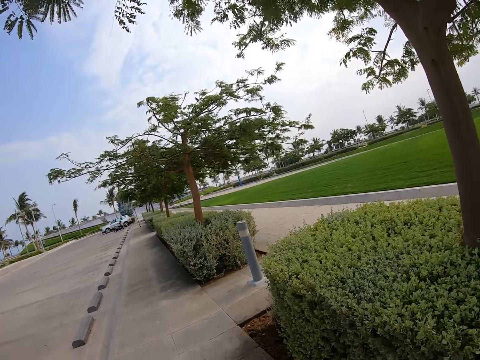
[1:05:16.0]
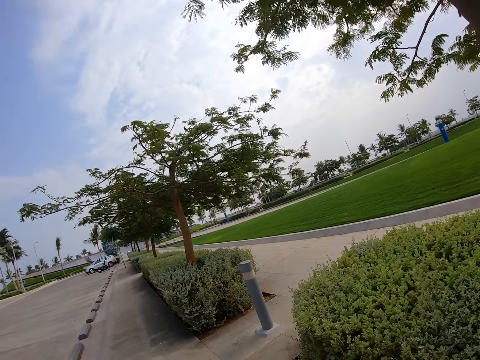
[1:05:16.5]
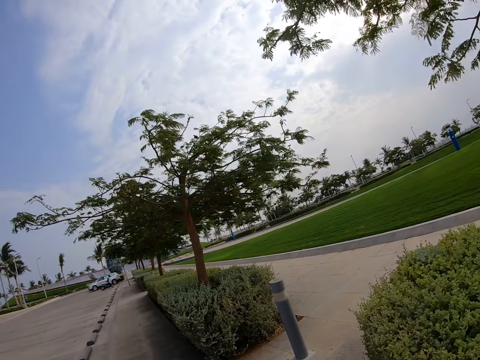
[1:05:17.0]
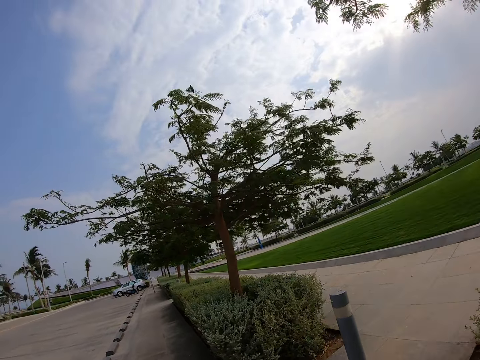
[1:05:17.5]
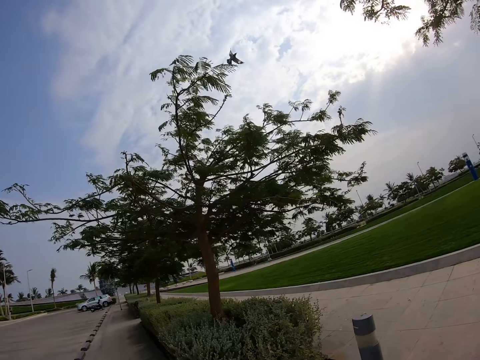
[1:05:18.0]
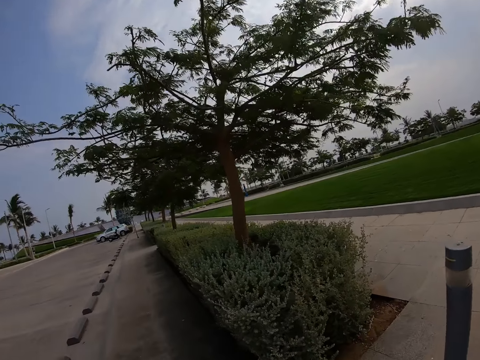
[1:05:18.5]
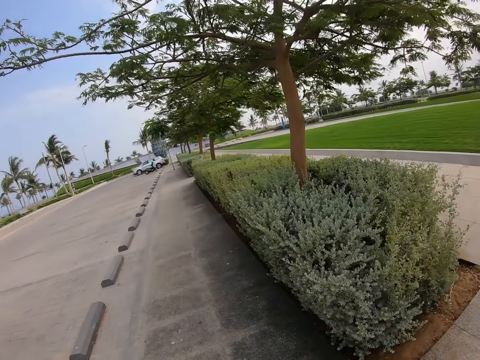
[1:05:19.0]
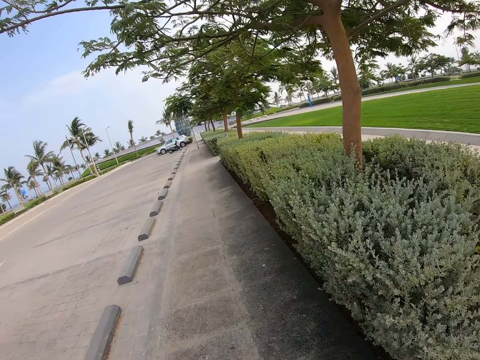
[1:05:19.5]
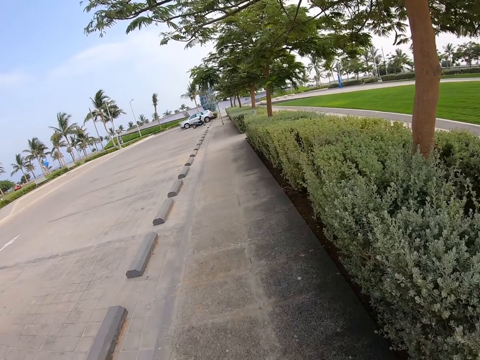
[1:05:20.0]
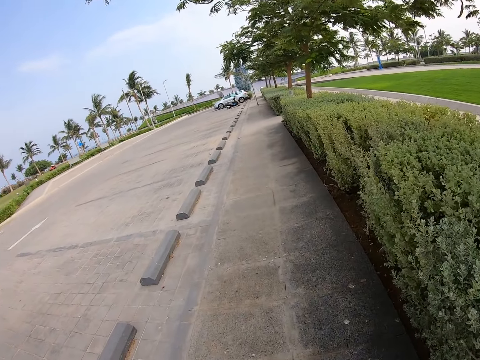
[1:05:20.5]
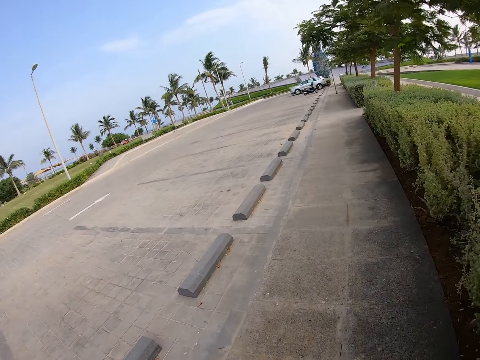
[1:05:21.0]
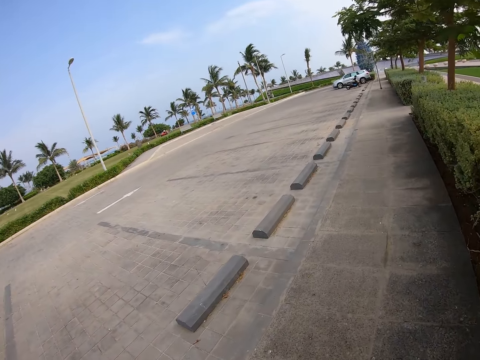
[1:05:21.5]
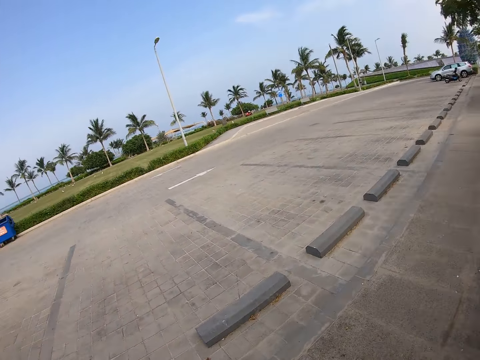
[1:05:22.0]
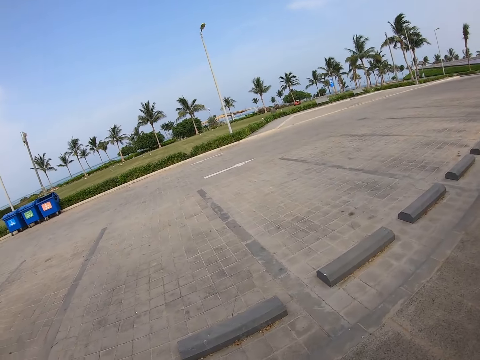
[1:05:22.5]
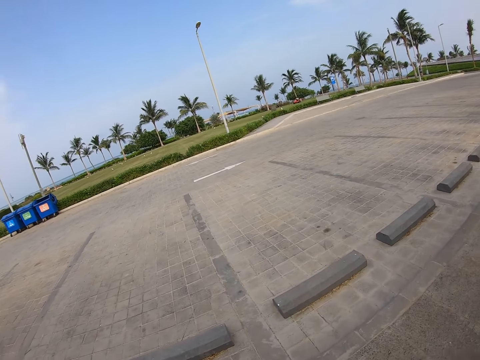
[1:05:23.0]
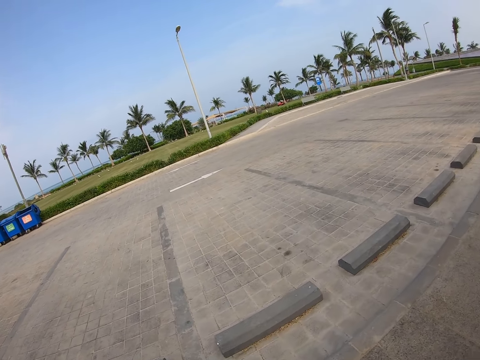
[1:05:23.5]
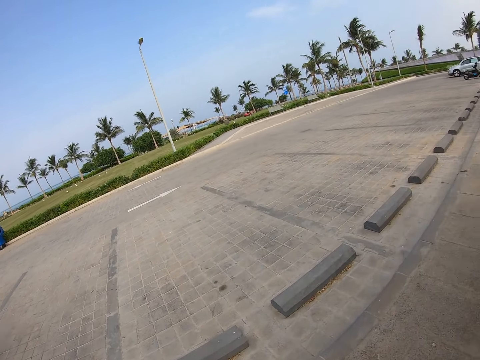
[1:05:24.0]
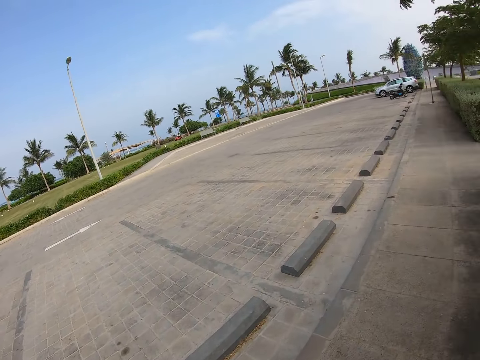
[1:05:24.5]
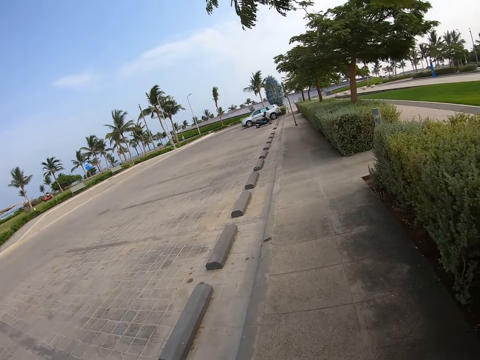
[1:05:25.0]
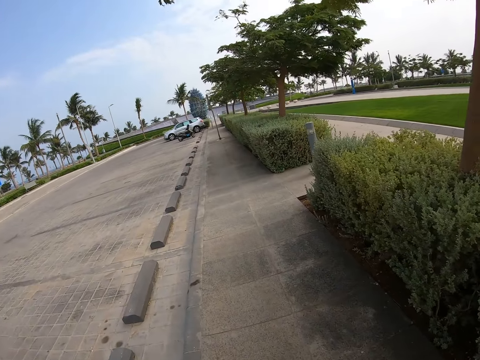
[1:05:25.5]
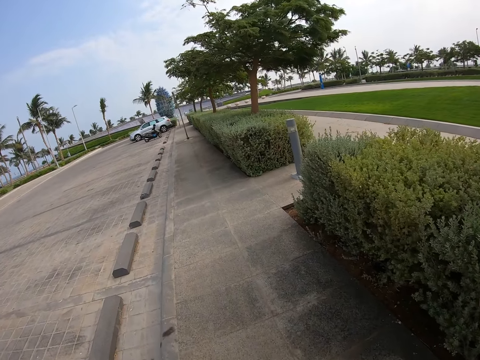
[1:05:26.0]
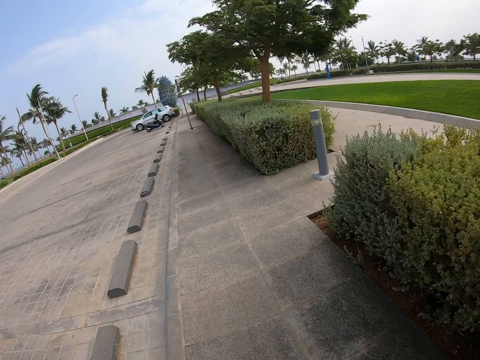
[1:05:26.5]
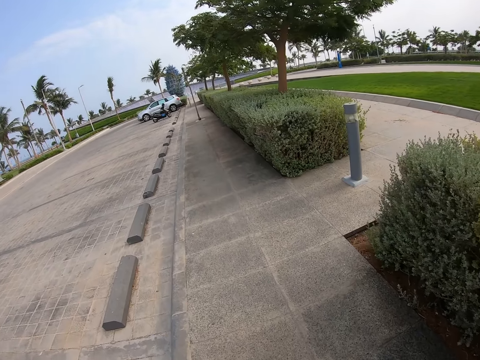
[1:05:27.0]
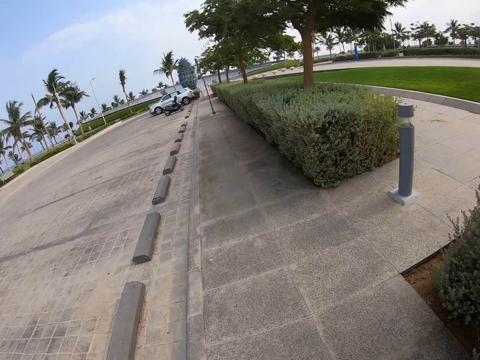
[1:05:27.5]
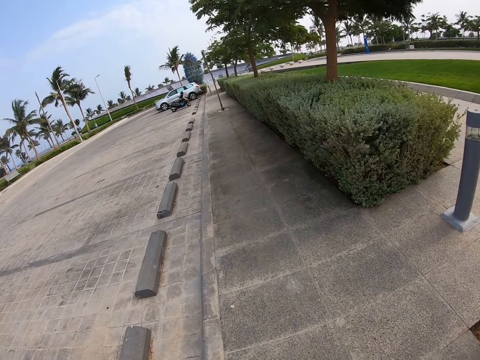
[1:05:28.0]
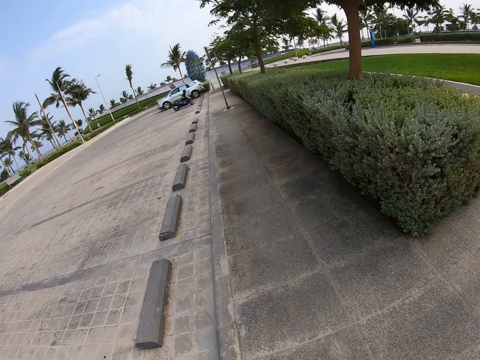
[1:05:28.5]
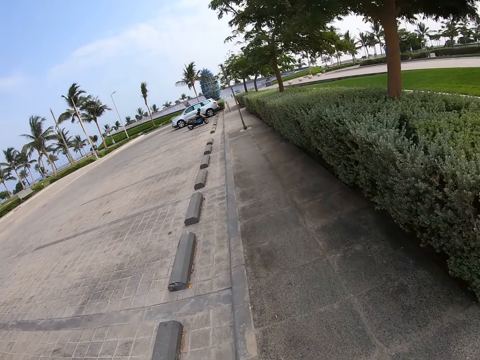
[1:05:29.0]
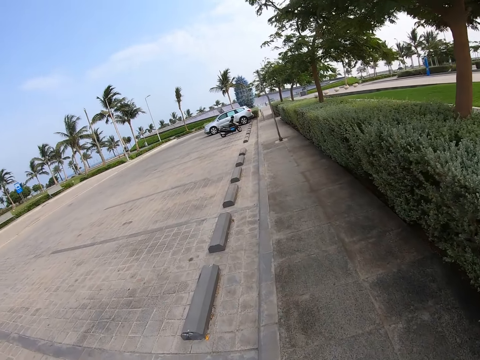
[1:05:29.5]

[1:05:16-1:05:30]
The camera wearer looks around. They walk on the sidewalk of the road.

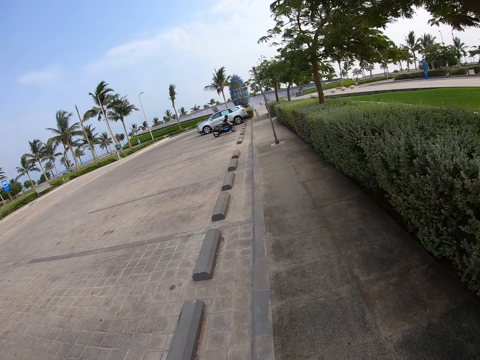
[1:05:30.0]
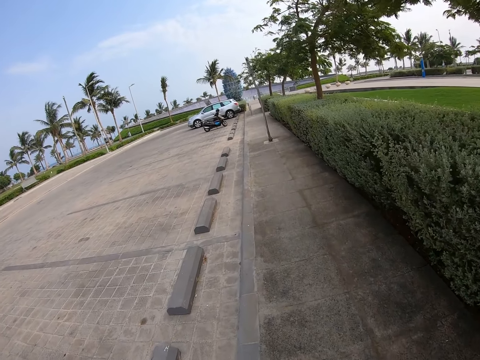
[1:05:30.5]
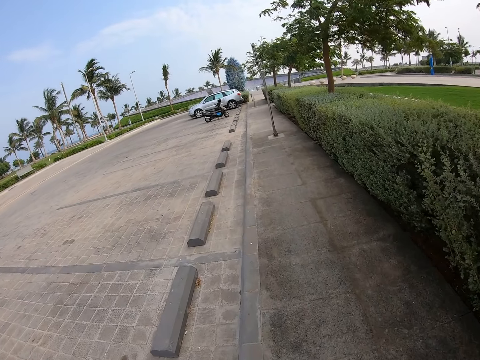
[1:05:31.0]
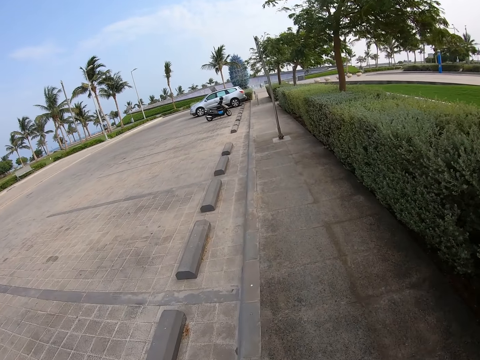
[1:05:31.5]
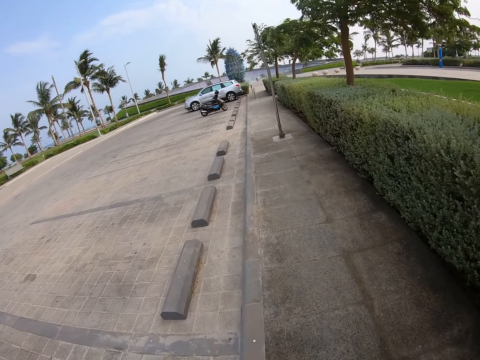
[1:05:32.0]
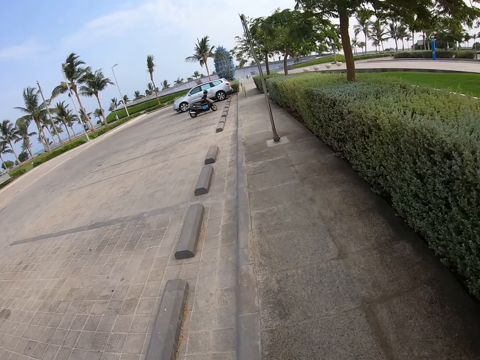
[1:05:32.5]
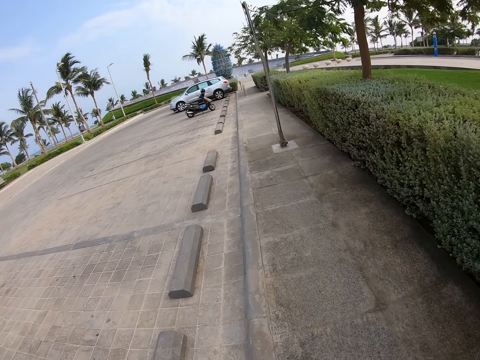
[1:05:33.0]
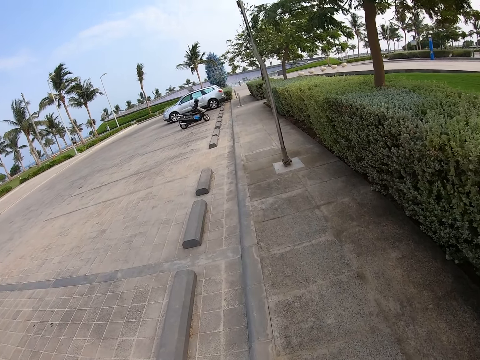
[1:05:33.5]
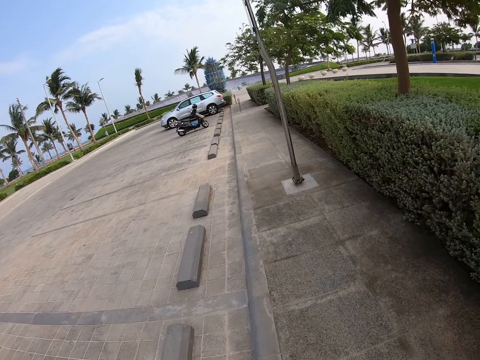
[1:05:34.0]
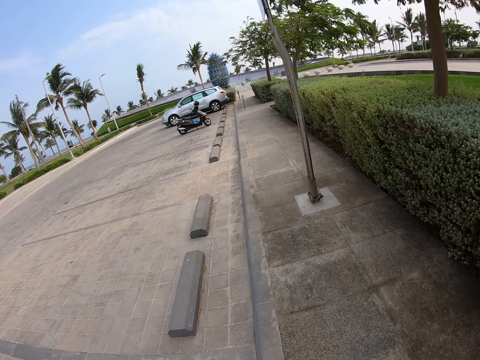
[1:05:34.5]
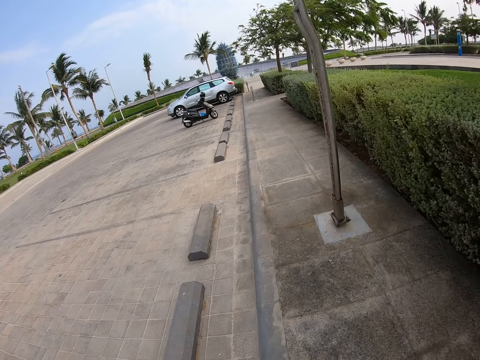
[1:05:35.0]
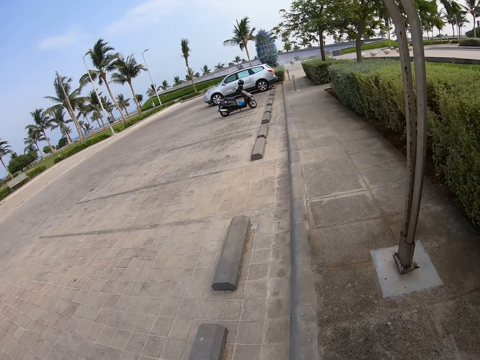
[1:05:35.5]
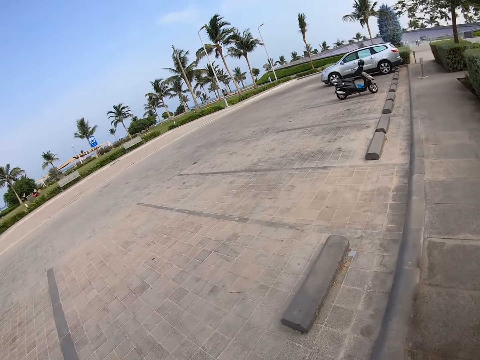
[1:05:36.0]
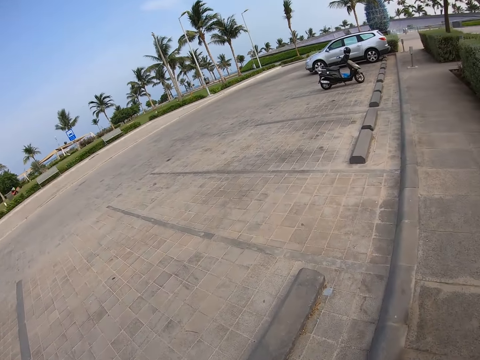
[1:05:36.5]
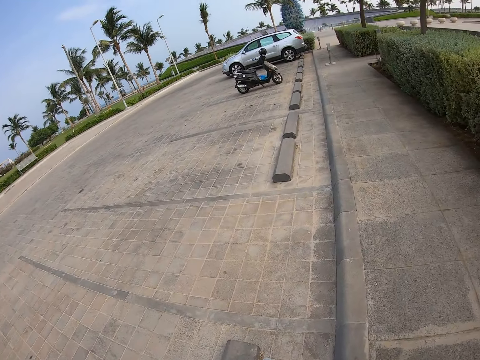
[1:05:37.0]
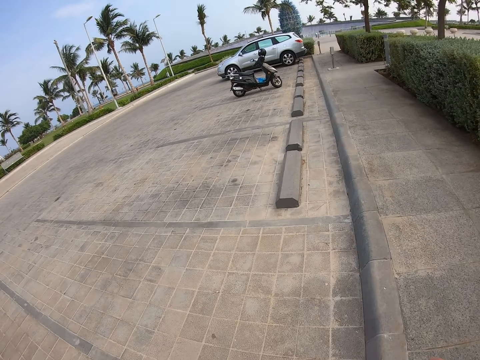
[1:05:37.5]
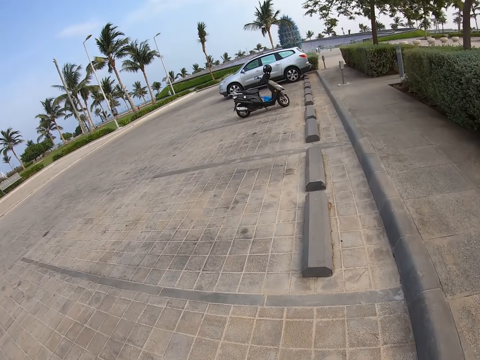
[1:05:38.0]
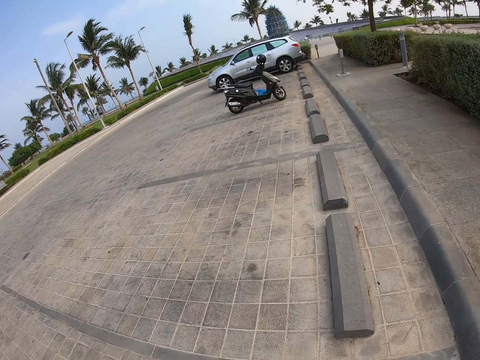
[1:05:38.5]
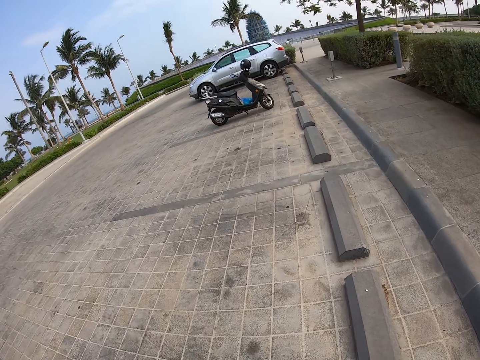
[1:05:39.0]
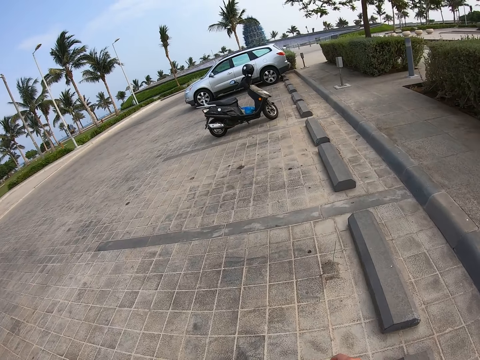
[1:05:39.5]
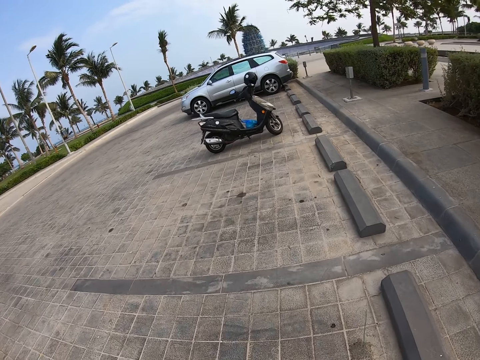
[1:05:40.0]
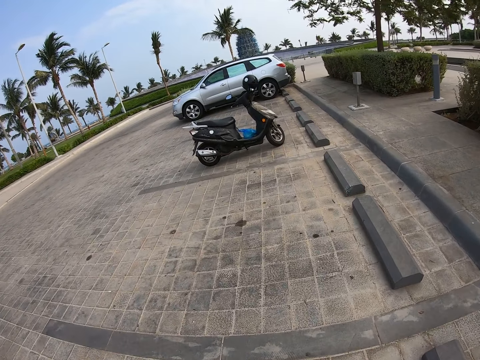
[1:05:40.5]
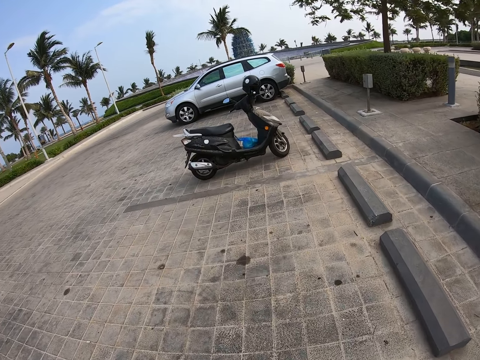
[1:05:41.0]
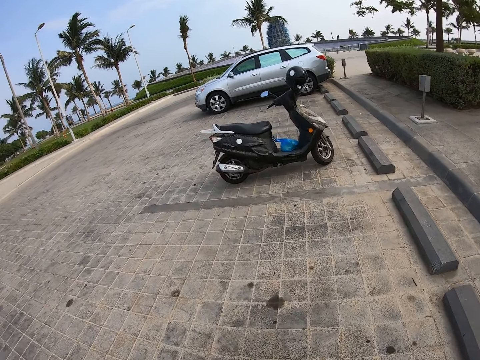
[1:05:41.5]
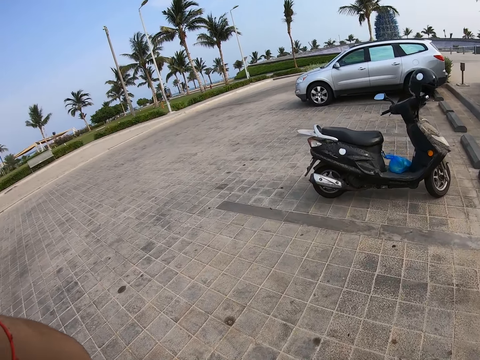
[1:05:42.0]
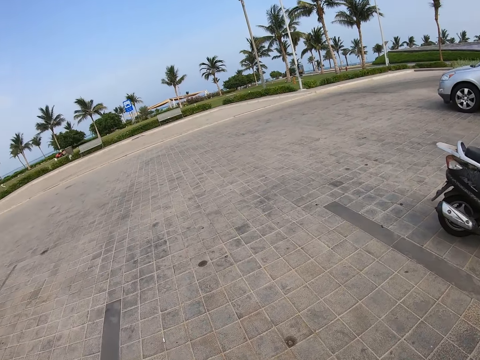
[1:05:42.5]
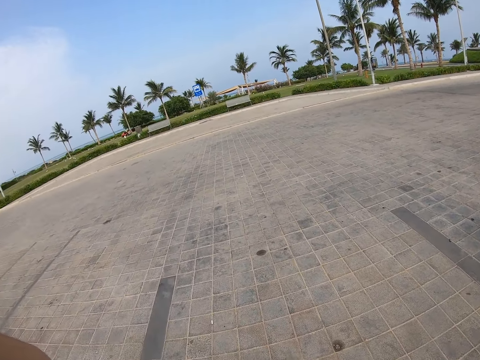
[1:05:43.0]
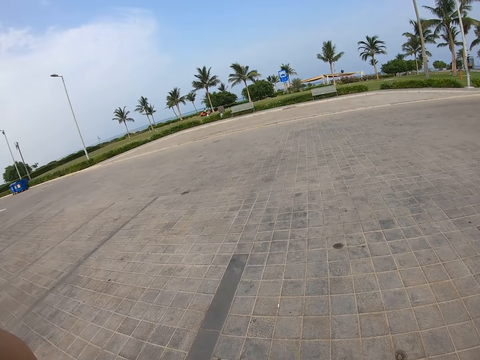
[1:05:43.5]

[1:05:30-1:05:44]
The camera wearer looks around.
